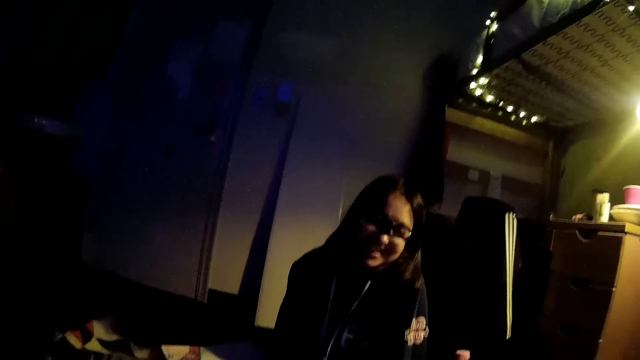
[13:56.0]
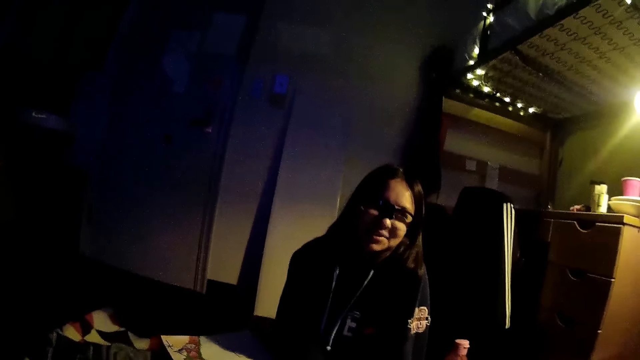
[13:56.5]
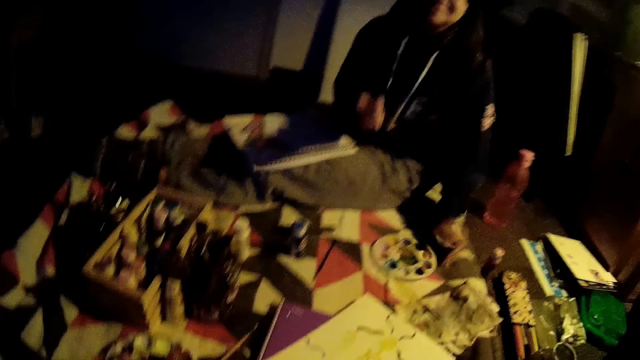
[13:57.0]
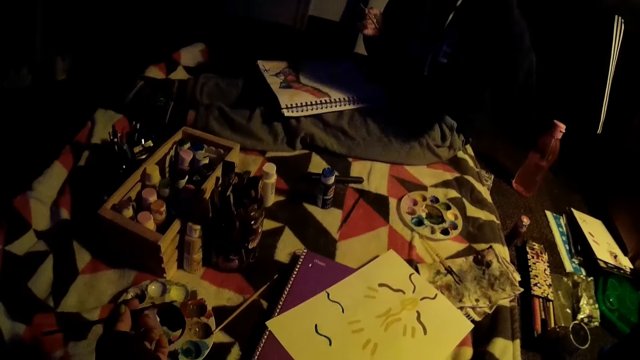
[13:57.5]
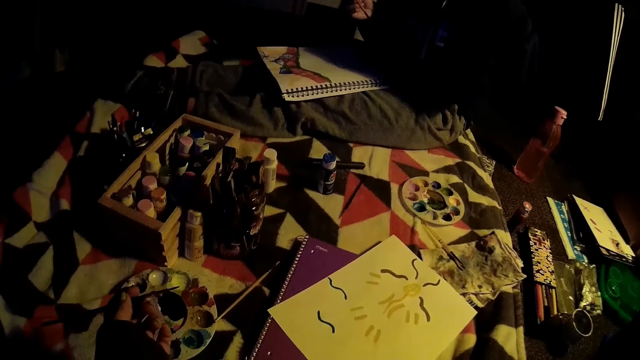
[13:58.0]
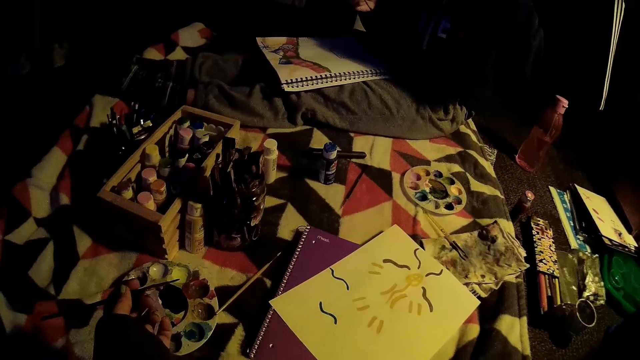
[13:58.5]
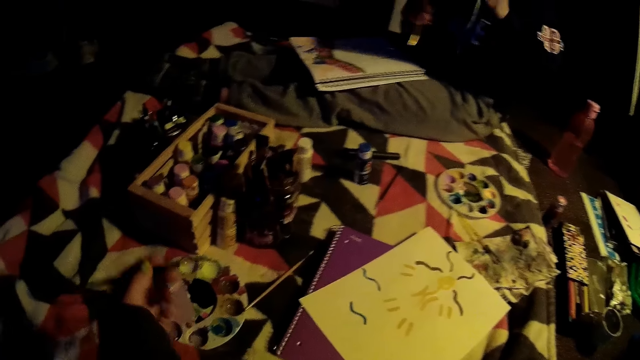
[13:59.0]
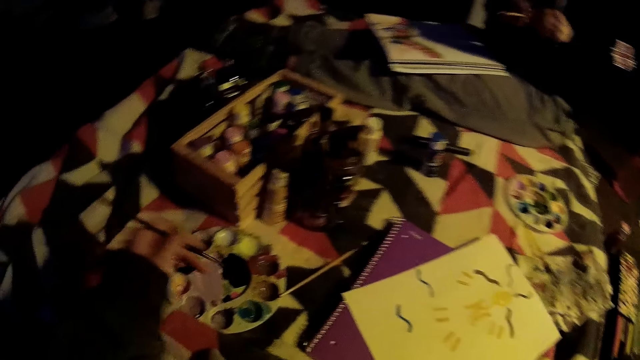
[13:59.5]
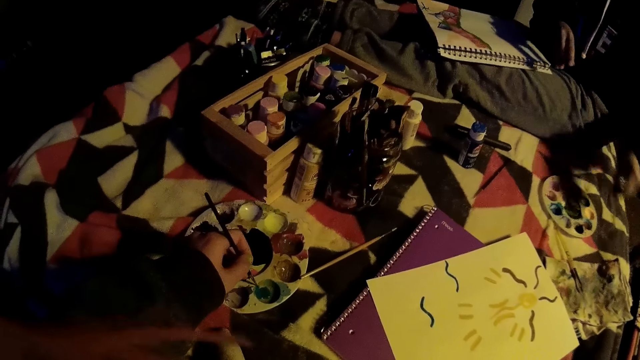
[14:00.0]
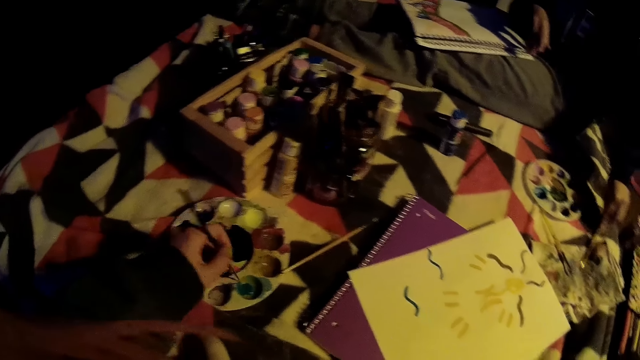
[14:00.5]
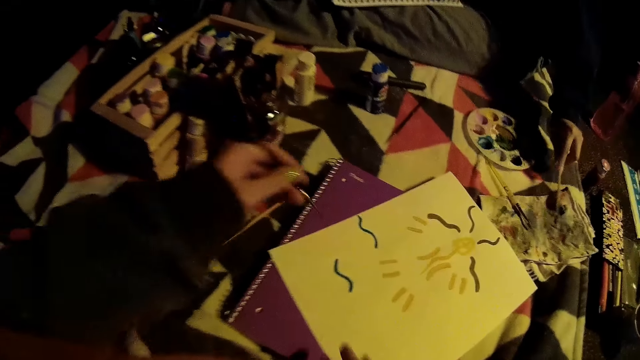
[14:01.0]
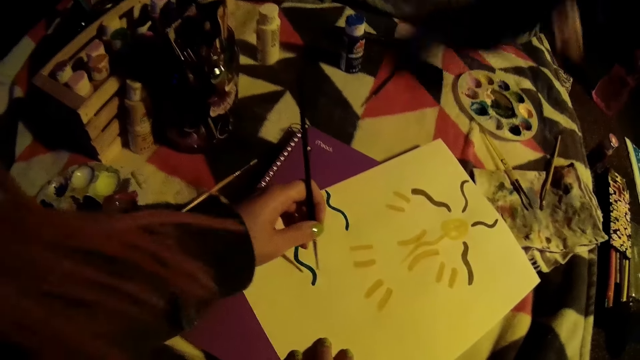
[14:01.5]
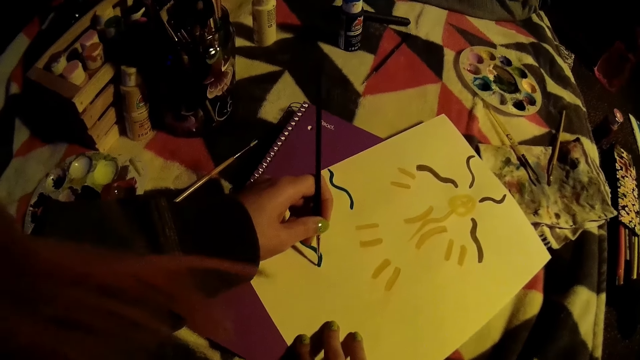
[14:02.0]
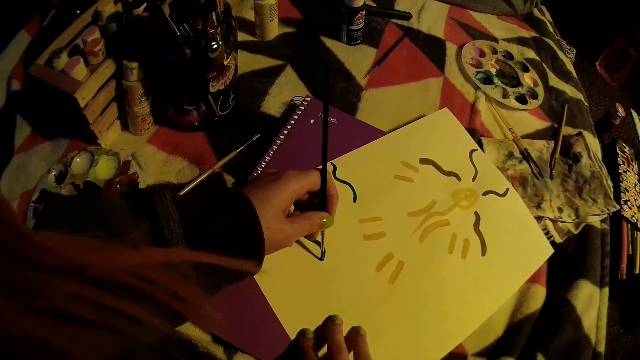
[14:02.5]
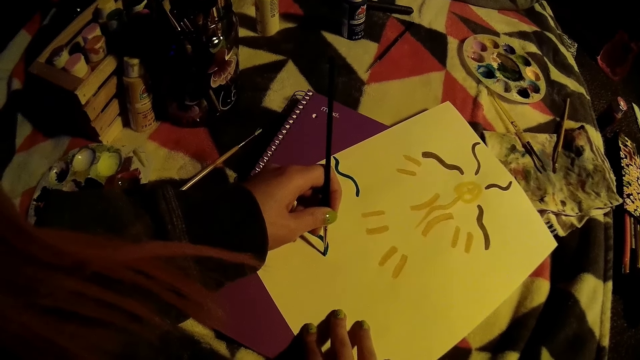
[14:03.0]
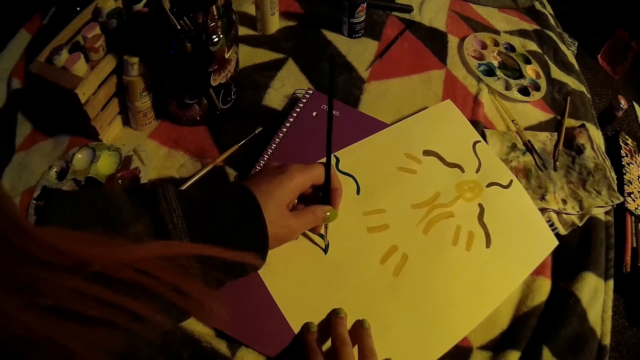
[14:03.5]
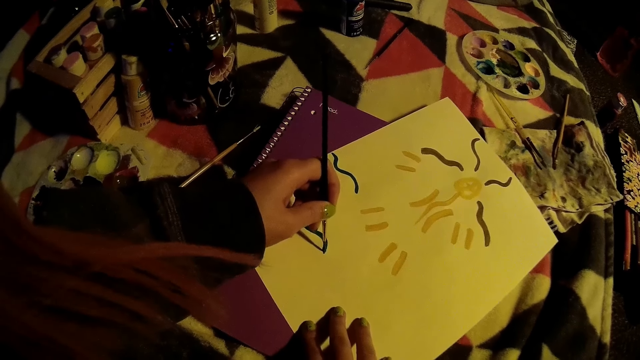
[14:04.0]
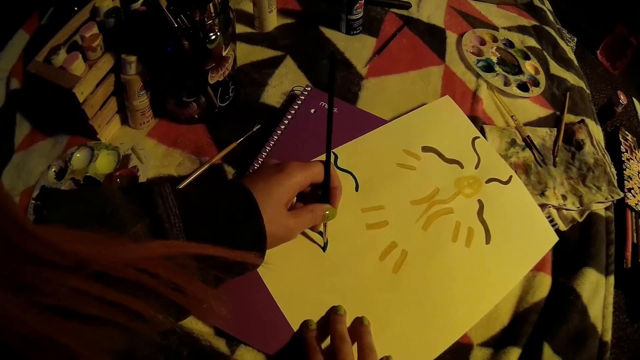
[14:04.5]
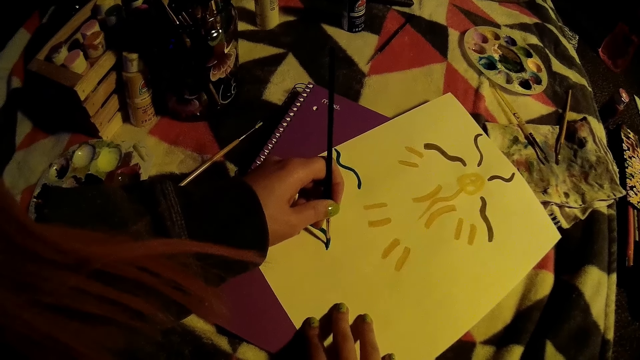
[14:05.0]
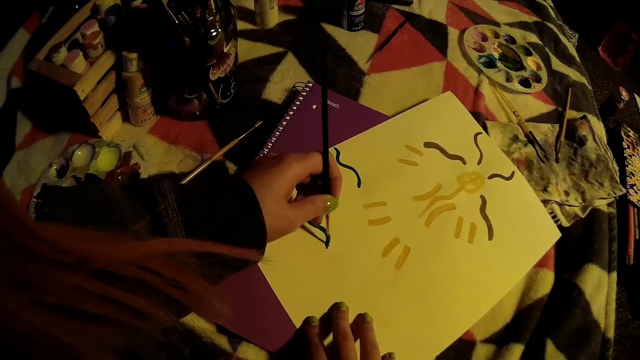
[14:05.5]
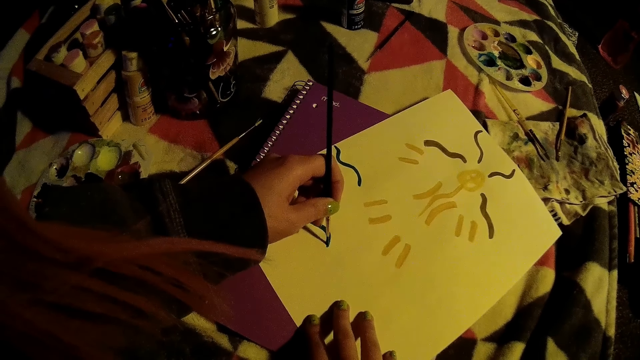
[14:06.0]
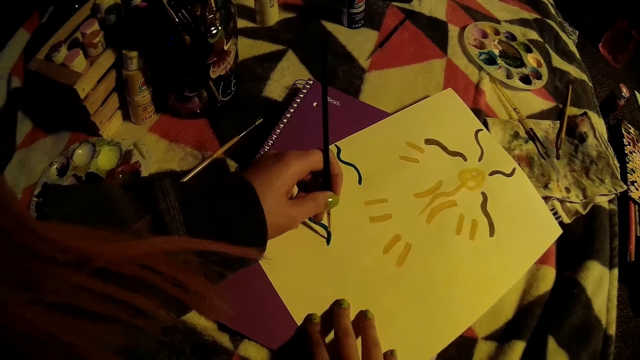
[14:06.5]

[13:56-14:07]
The camera wearer picks a color from a color palette with the paintbrush in her left hand. She interacts with the woman. The woman drops the paintbrush on the cloth on the bed with her left hand. The camera wearer paints on the cardboard with the paintbrush in her left hand.

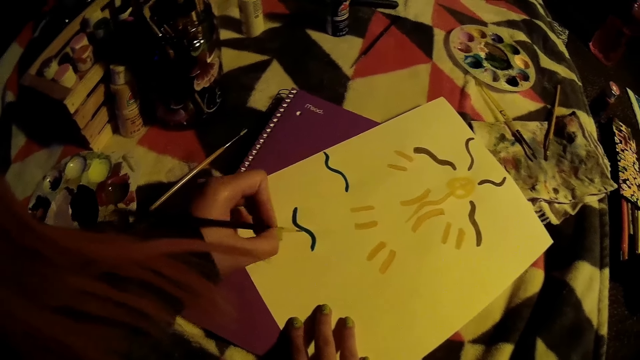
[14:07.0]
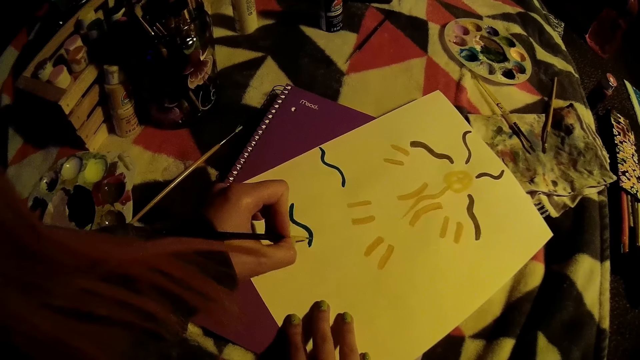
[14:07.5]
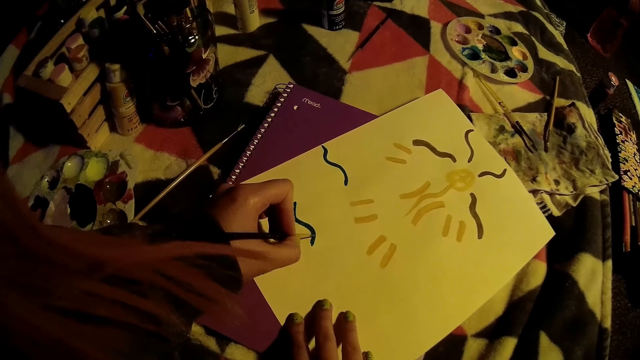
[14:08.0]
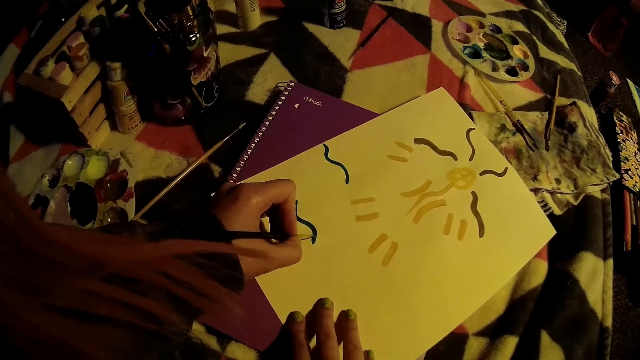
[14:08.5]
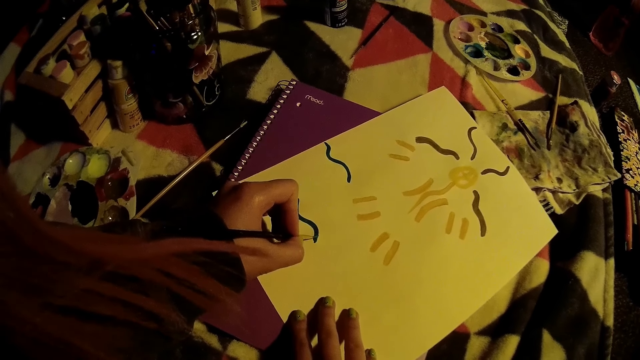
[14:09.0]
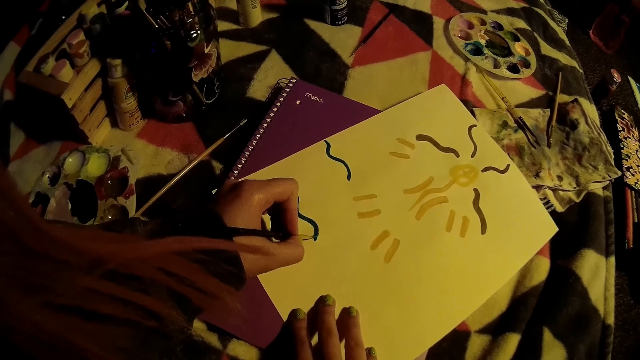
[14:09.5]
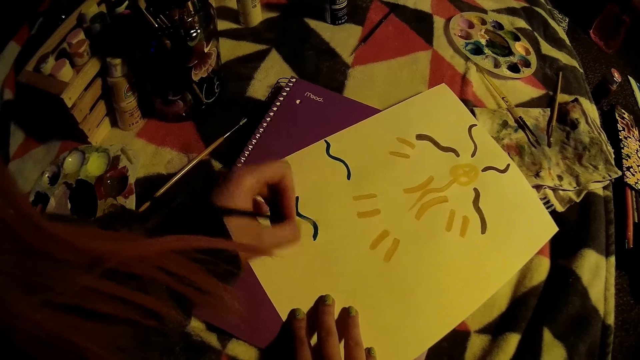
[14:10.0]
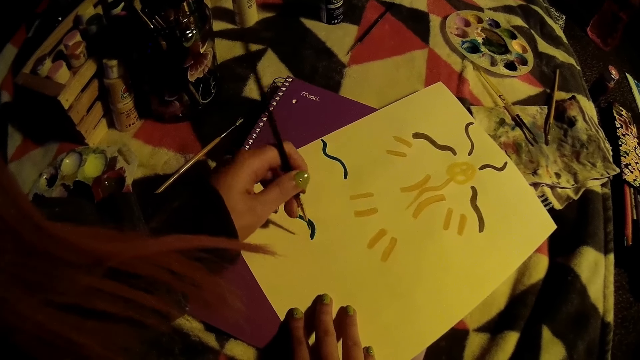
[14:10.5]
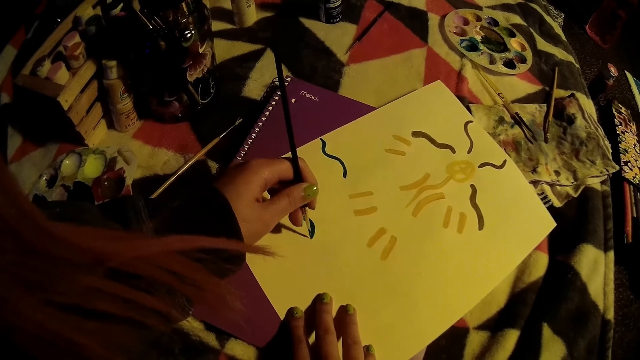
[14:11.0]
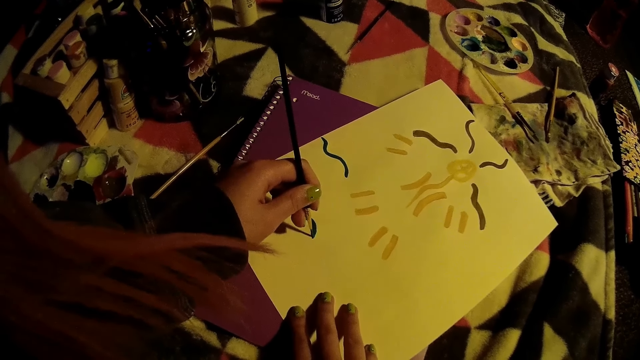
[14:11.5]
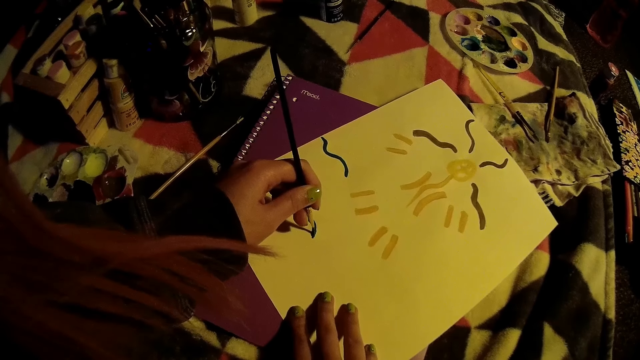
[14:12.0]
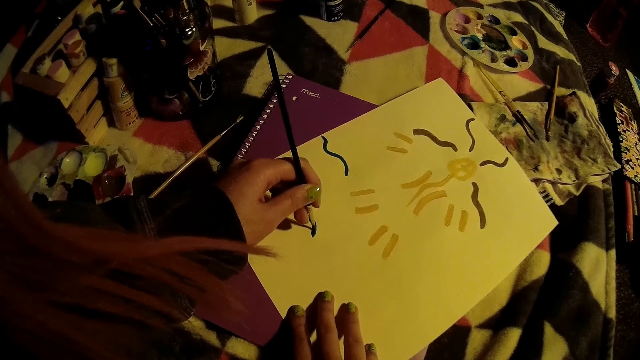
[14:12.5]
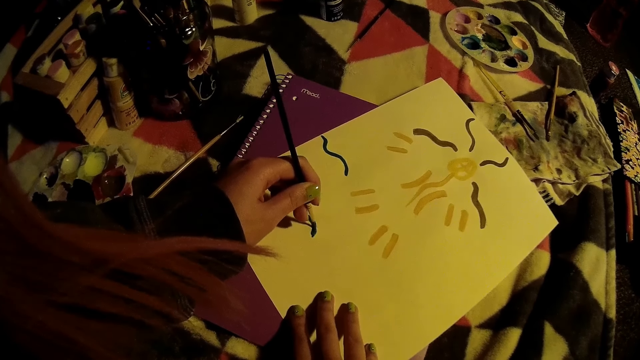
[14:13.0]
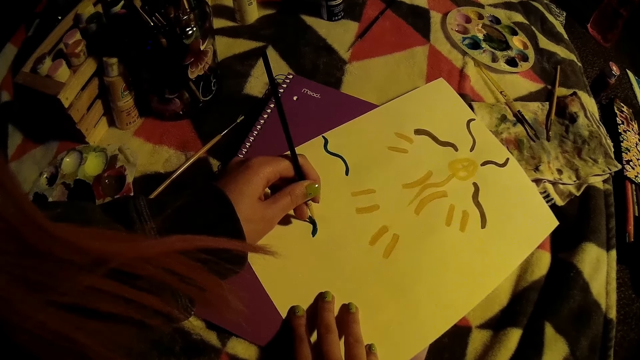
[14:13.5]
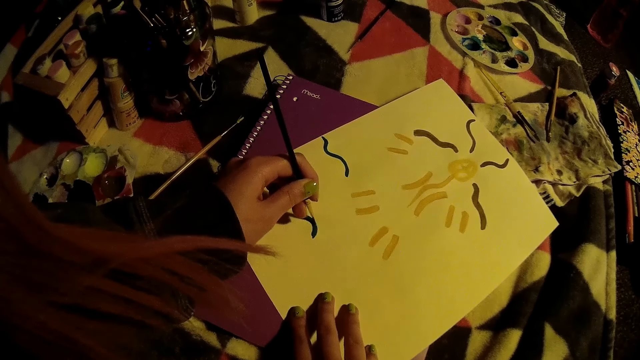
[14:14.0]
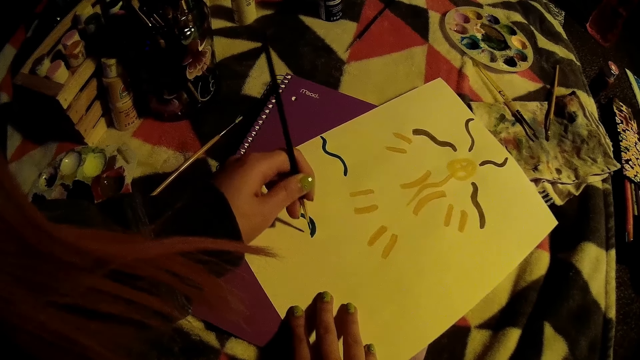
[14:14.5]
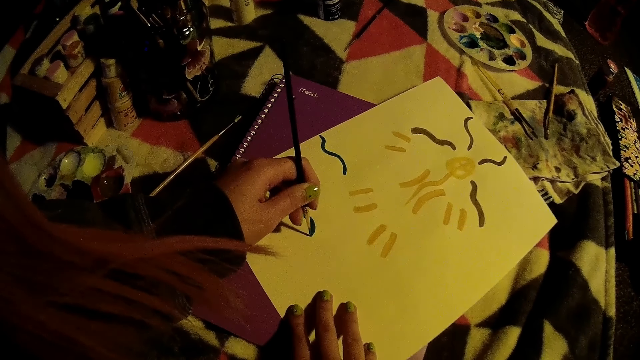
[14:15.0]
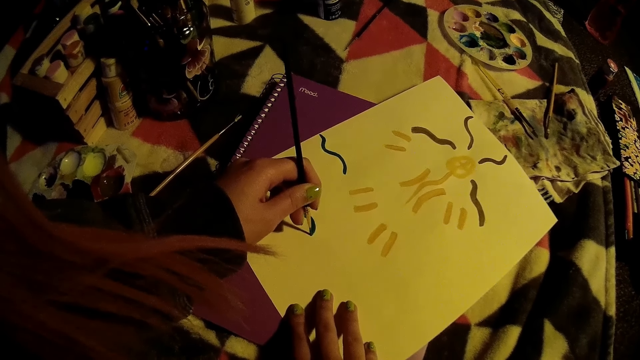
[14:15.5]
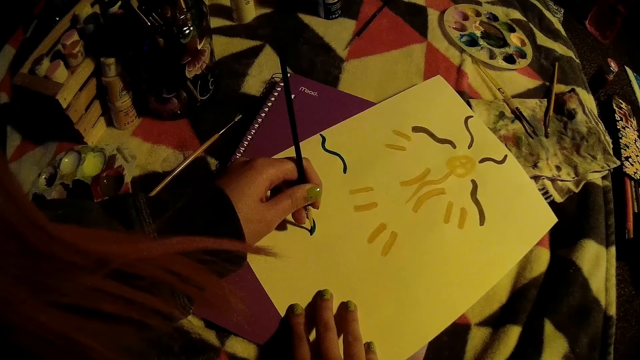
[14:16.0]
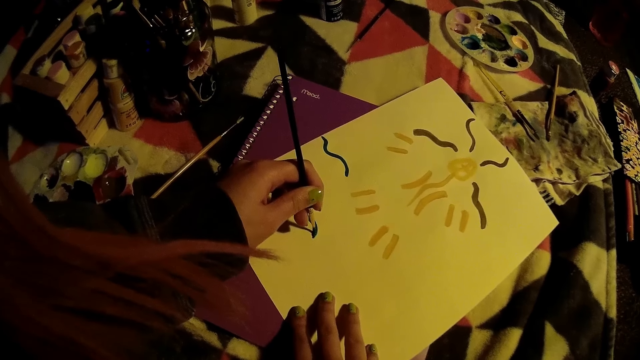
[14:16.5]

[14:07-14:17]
The camera wearer interacts with the woman.
